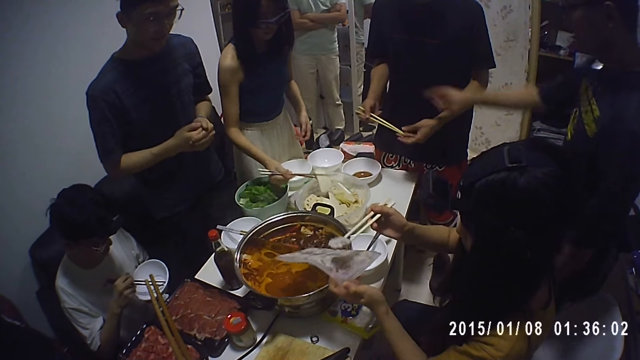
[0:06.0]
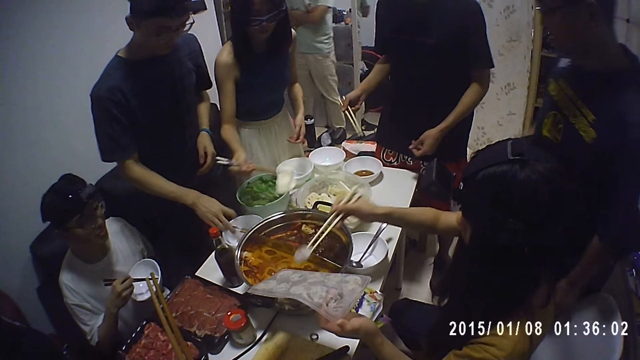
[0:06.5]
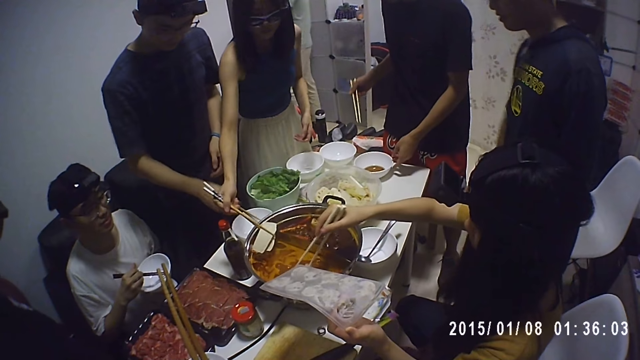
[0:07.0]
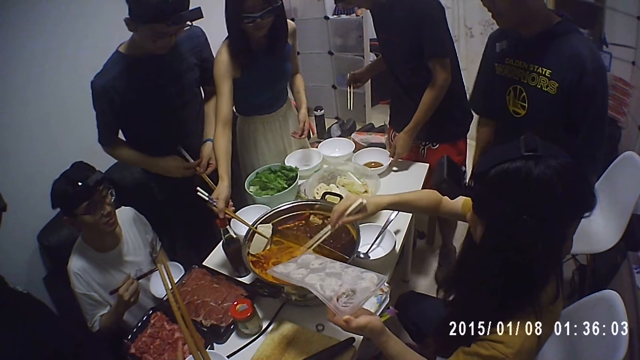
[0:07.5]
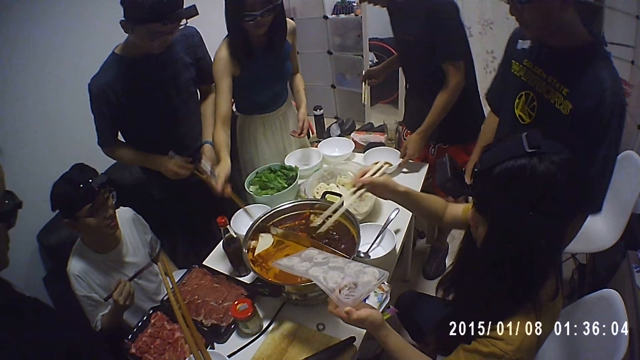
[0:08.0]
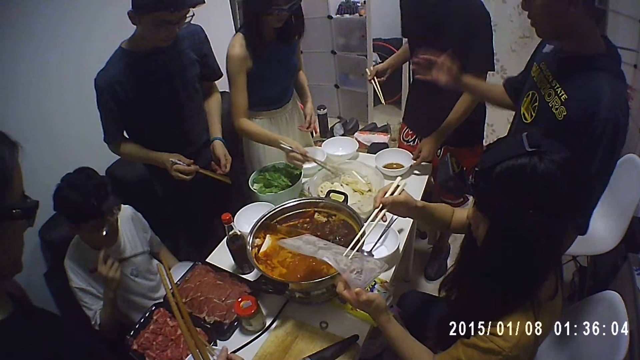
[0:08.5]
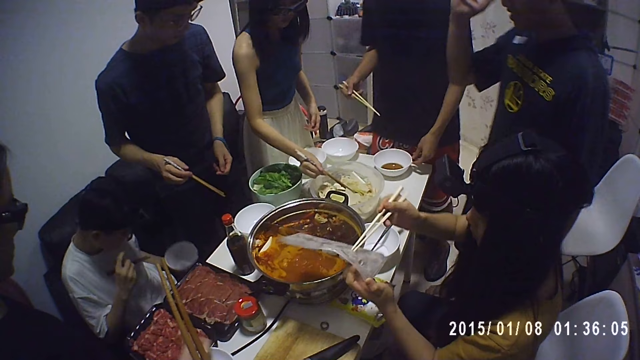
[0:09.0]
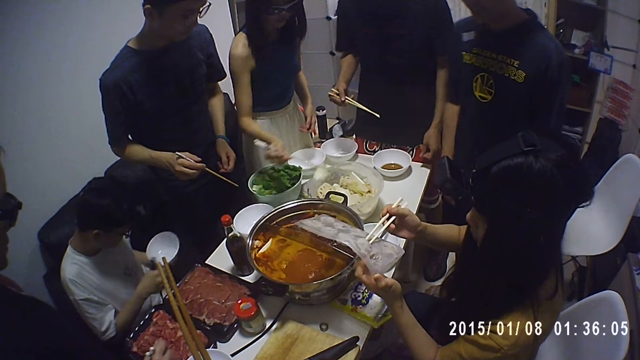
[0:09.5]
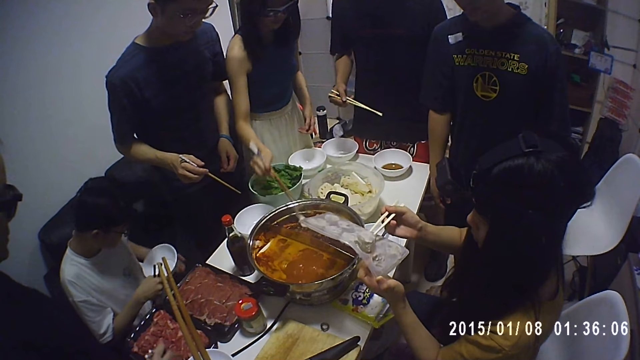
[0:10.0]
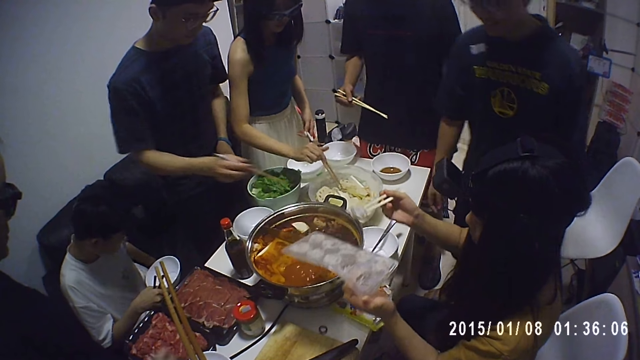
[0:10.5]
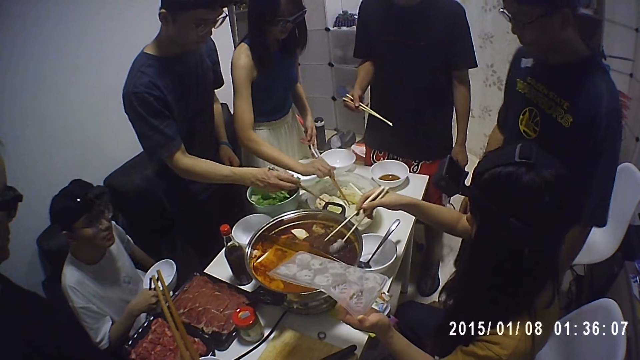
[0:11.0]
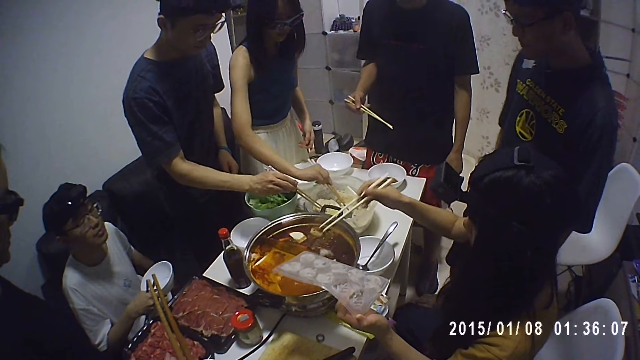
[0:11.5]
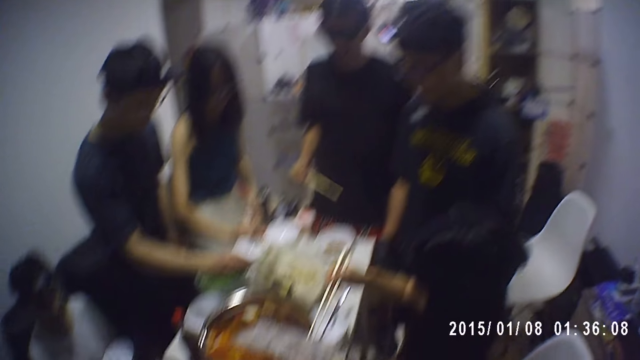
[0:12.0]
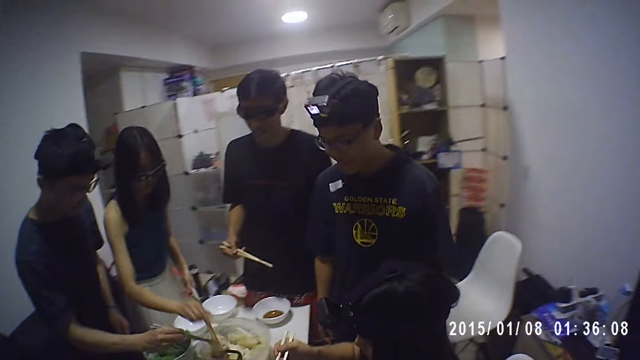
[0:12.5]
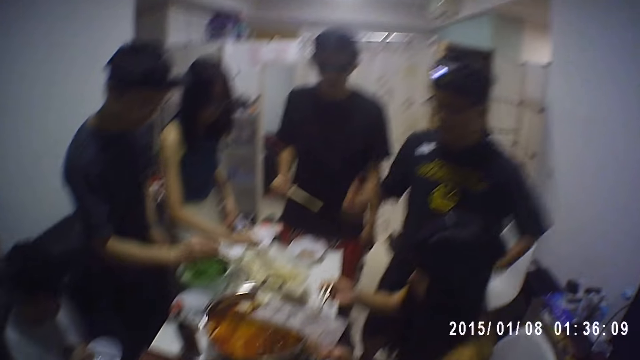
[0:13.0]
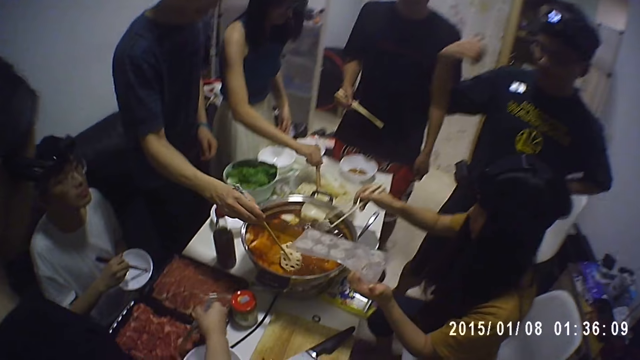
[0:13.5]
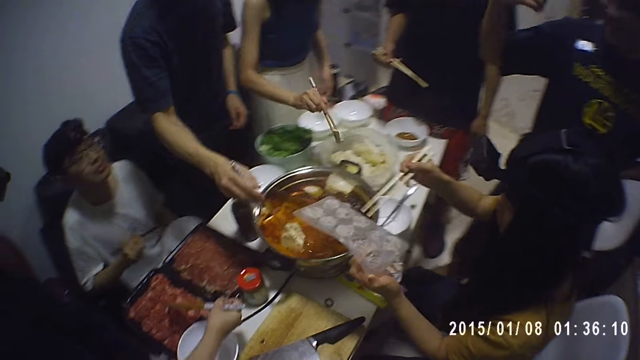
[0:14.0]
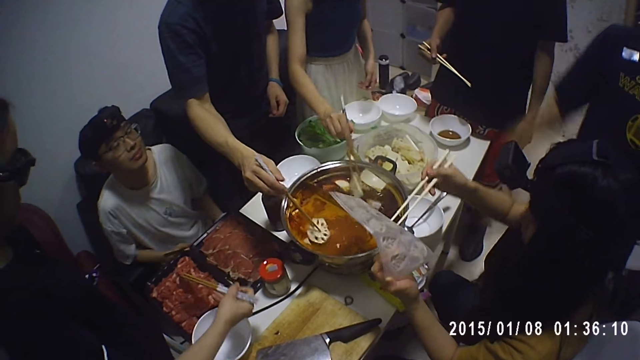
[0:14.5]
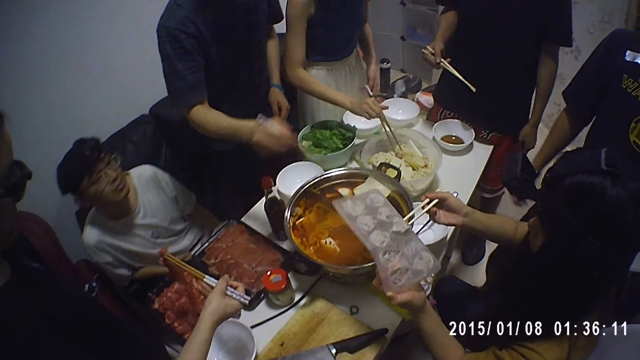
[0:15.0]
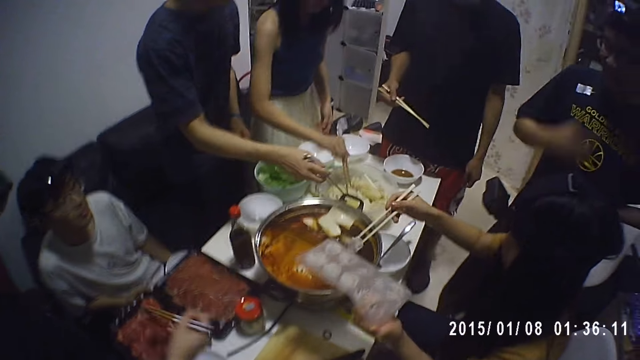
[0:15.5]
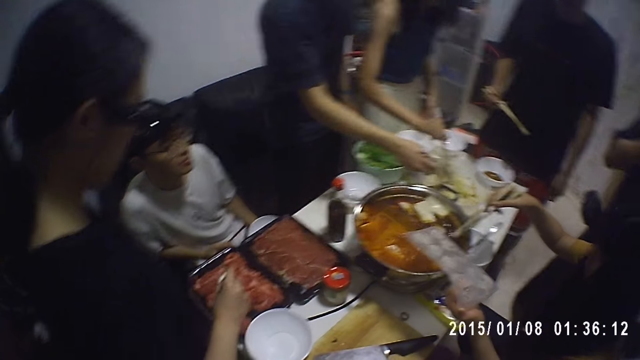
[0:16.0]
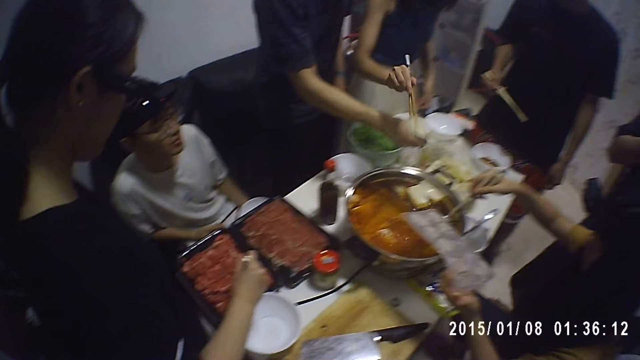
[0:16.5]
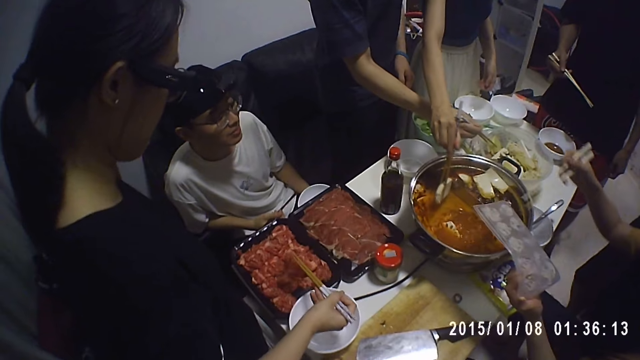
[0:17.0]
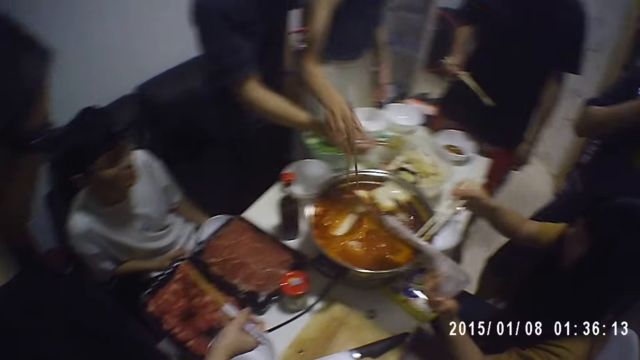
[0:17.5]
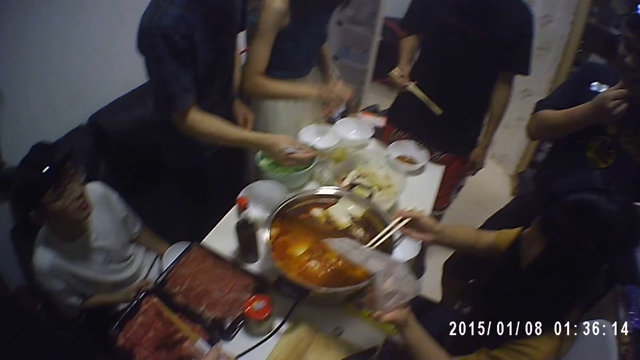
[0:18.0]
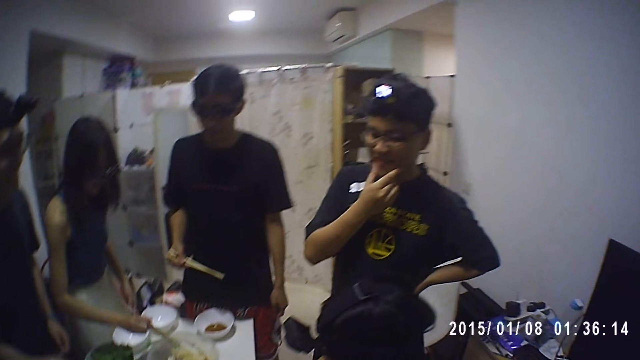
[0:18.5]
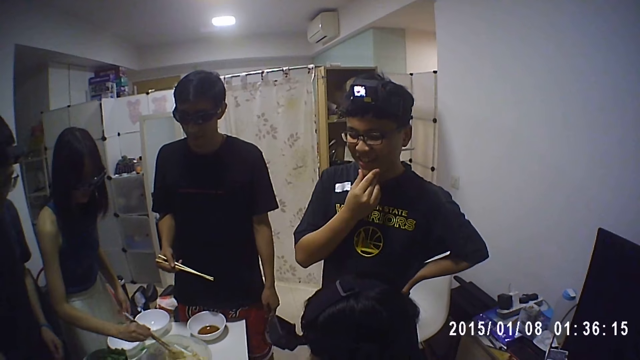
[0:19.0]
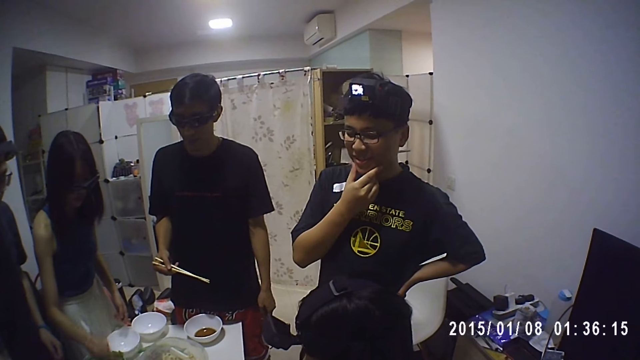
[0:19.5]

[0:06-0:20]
A man picks chopsticks from the dishware. Another man moves the dishware on the table. A lady drops food into the cookware with the chopsticks. The first man picks cheese from a container repeatedly. The first man drops cheese in the cookware repeatedly. The lady drops food into the cookware with the chopsticks. Another lady picks meat from the container. The first lady drops food into the cookware with the chopsticks.

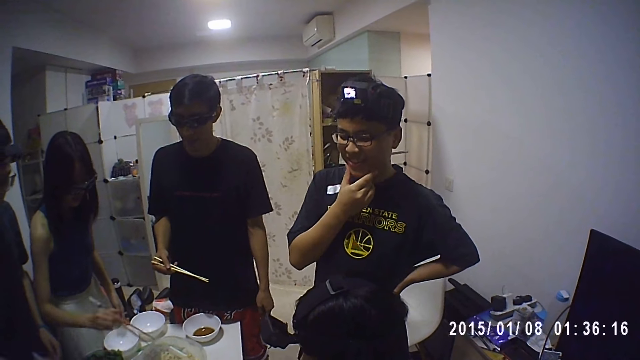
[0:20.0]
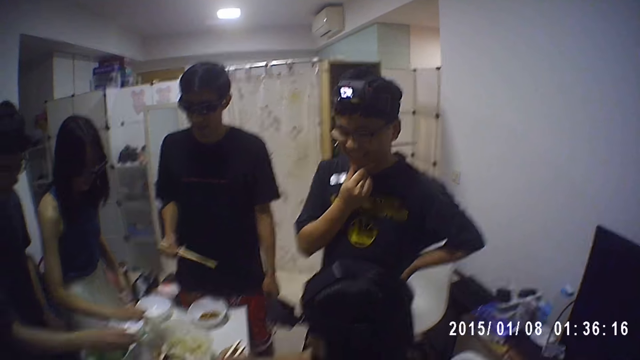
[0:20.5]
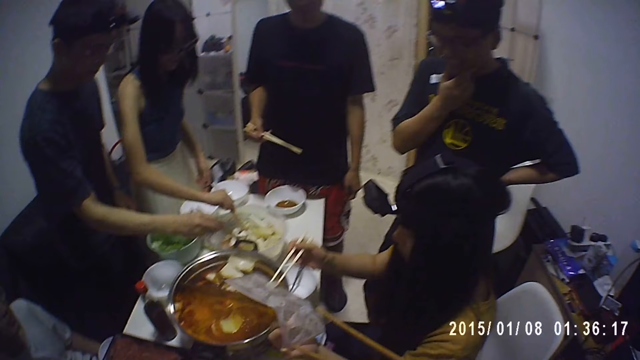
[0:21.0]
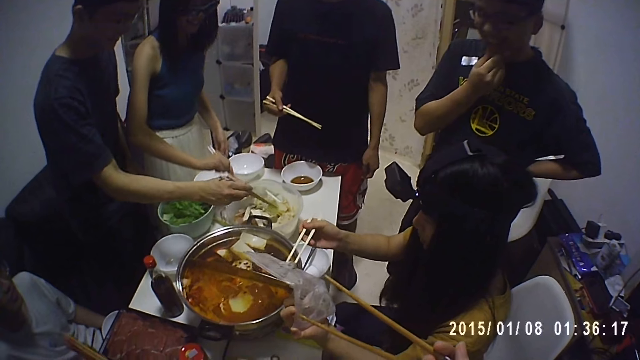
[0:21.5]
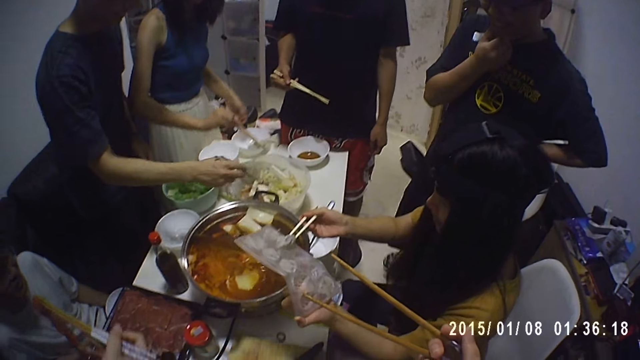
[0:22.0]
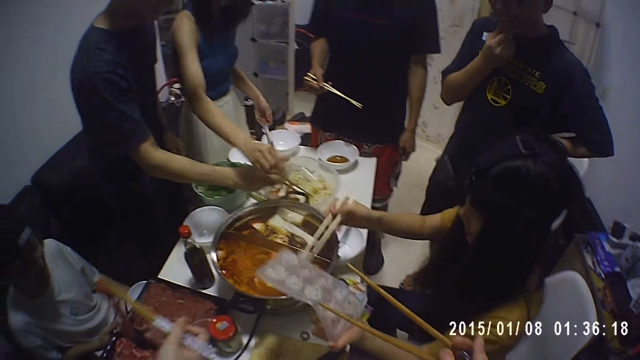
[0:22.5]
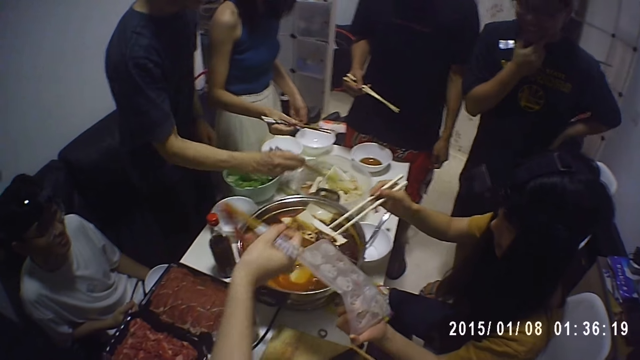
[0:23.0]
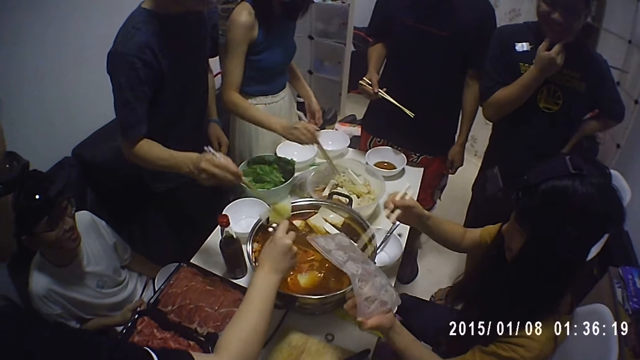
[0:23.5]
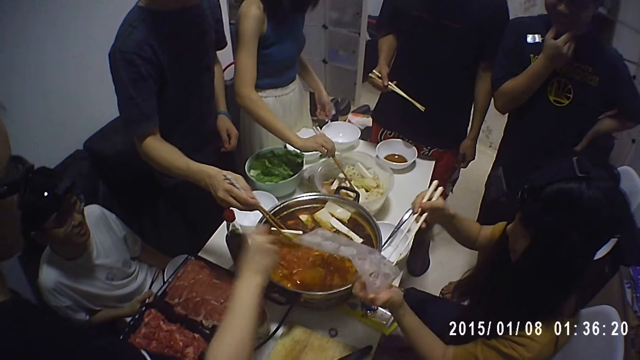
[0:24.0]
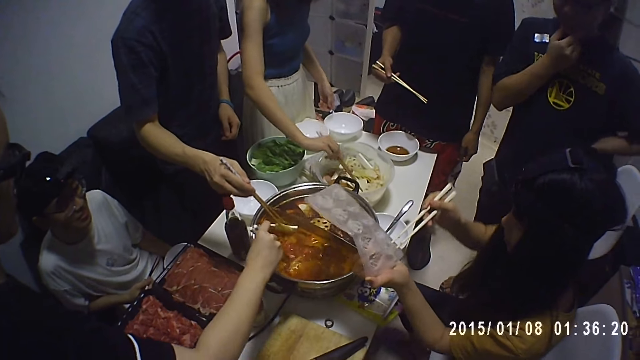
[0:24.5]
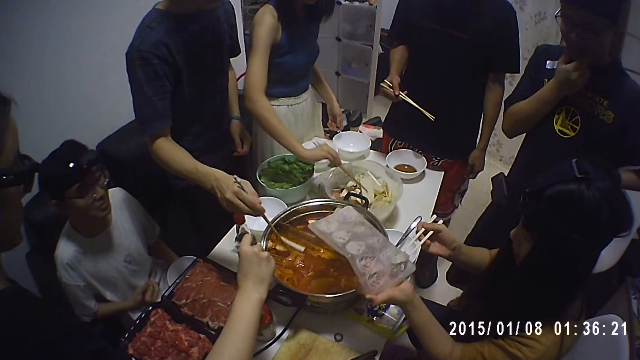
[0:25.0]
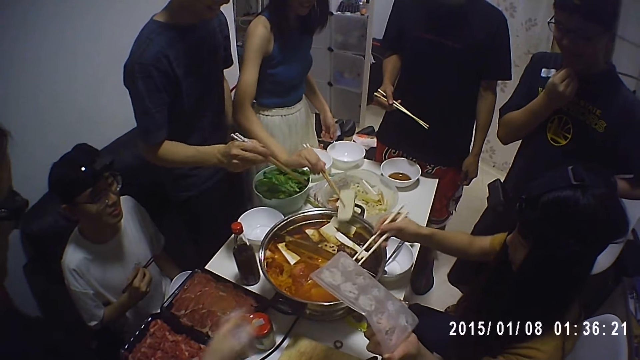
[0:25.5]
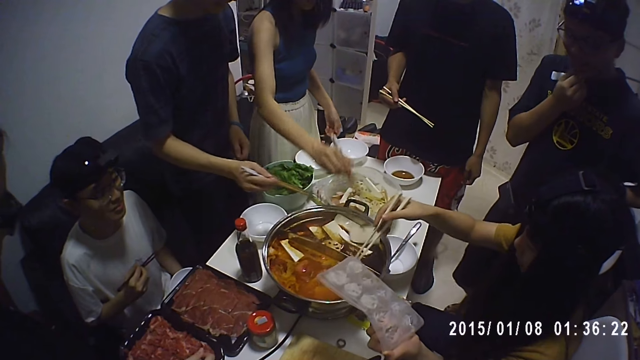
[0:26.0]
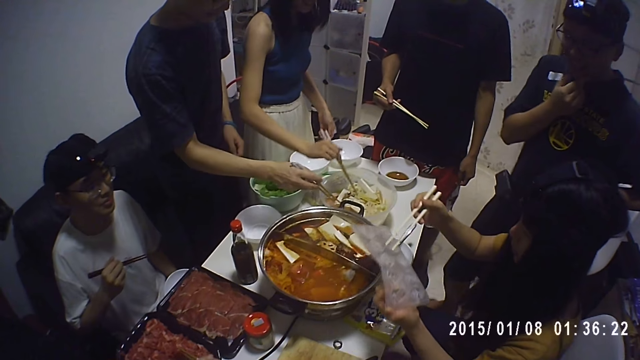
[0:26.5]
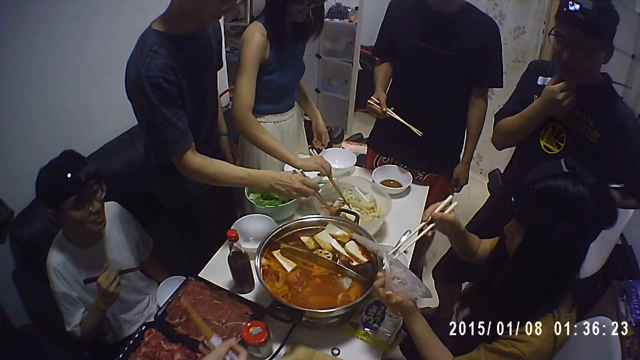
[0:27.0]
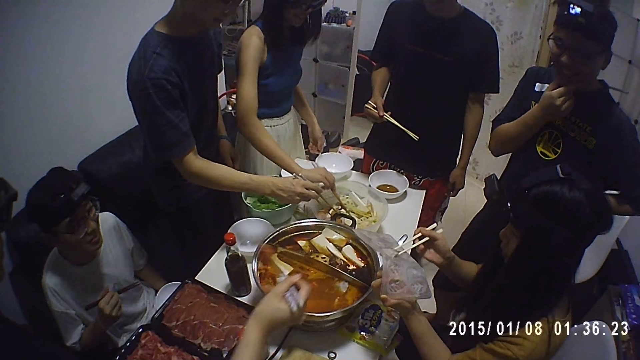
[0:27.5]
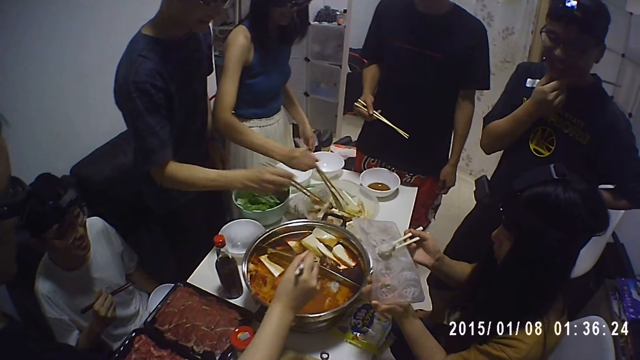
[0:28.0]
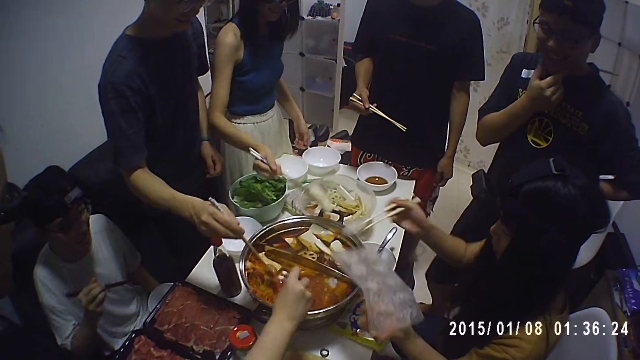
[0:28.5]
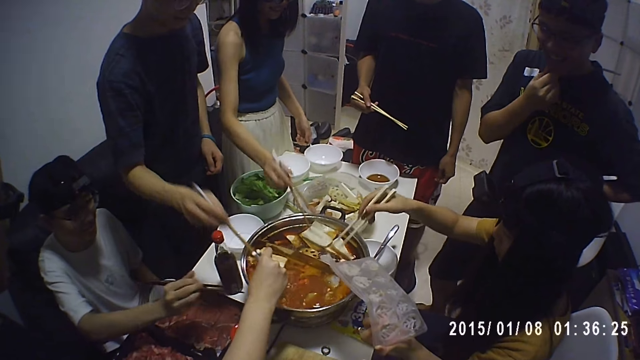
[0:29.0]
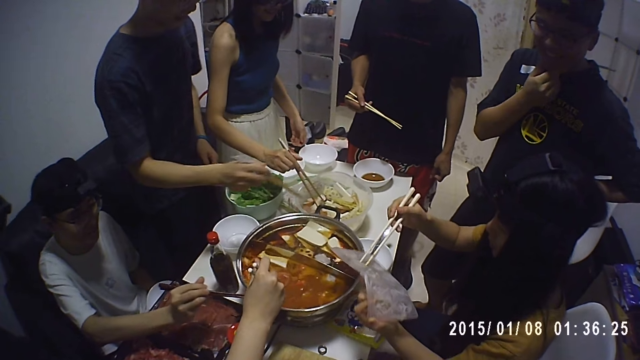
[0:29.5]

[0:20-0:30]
A lady drops food into the cookware. Another lady drops the meat in the cookware. The first lady drops food into the cookware with the chopsticks. The other lady picks meat from the container. The other lady drops the meat in the cookware. The first lady drops food into the cookware with the chopsticks.
